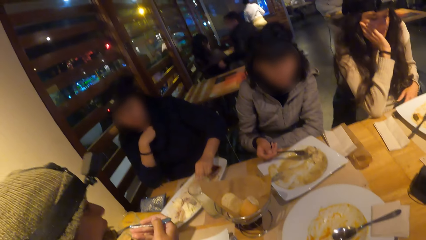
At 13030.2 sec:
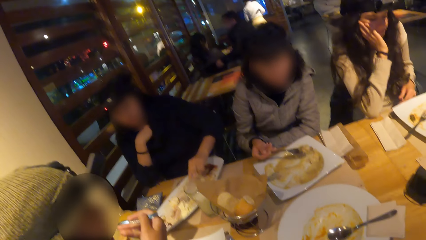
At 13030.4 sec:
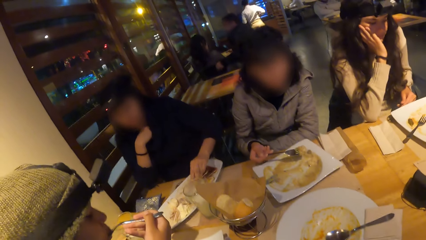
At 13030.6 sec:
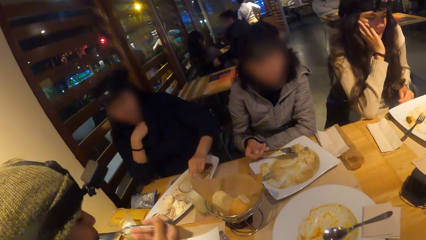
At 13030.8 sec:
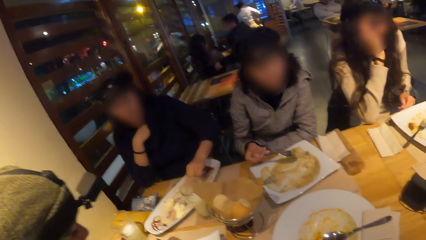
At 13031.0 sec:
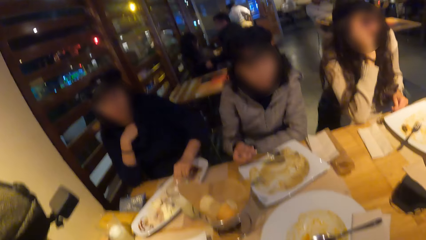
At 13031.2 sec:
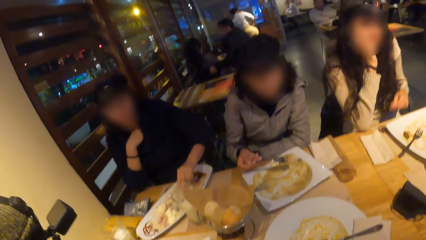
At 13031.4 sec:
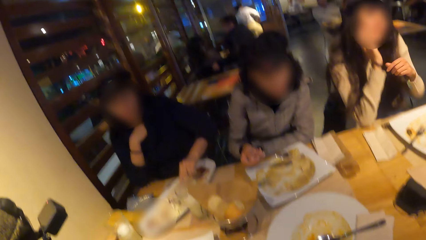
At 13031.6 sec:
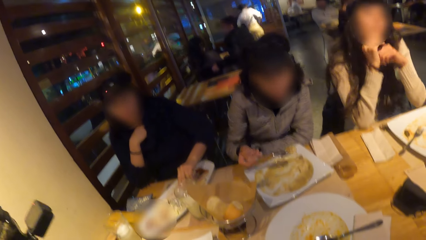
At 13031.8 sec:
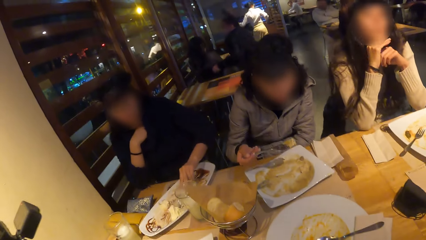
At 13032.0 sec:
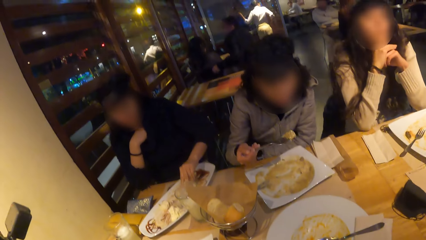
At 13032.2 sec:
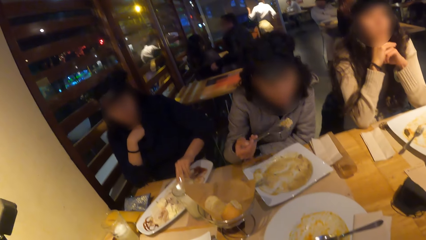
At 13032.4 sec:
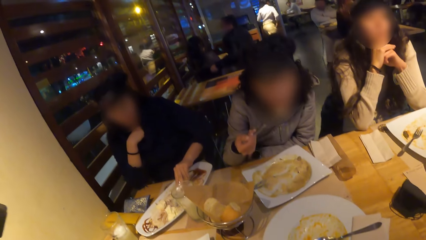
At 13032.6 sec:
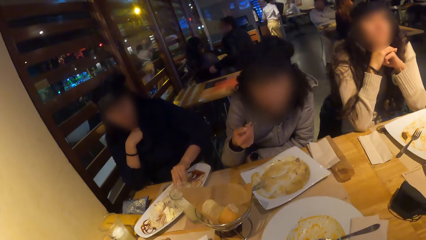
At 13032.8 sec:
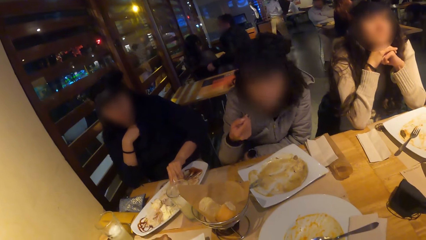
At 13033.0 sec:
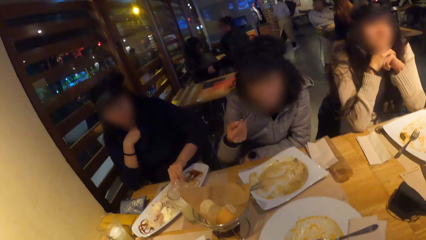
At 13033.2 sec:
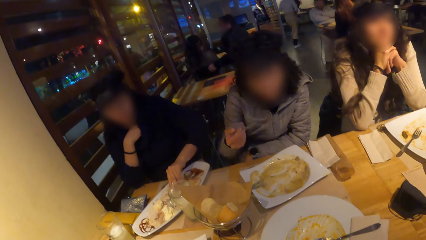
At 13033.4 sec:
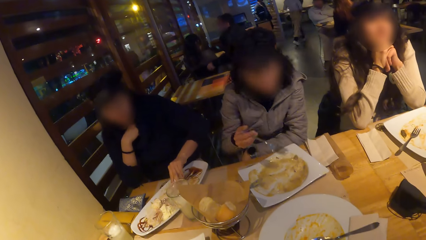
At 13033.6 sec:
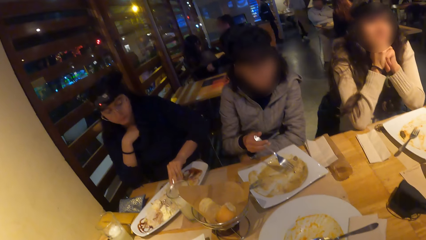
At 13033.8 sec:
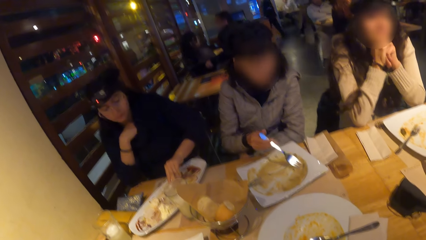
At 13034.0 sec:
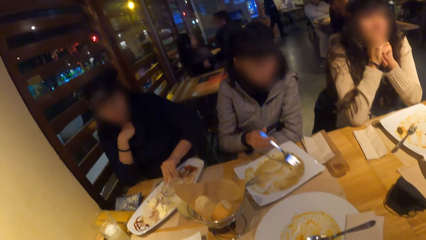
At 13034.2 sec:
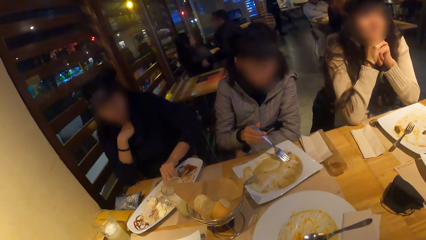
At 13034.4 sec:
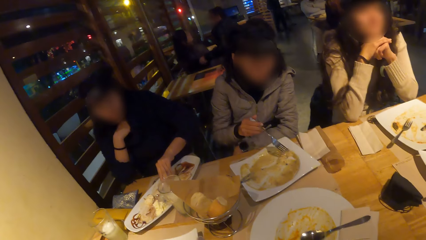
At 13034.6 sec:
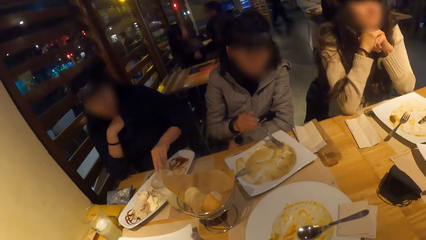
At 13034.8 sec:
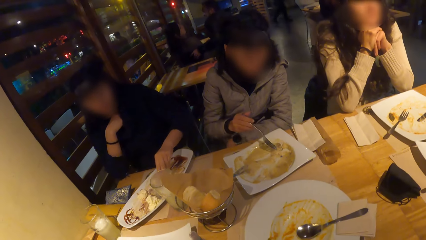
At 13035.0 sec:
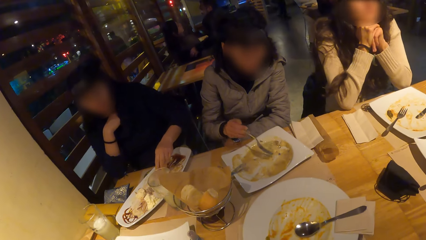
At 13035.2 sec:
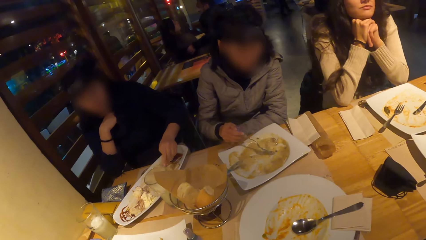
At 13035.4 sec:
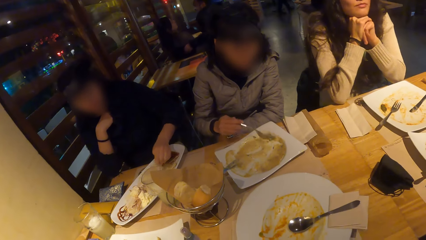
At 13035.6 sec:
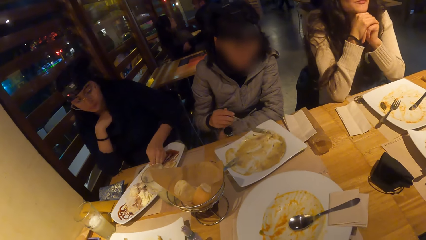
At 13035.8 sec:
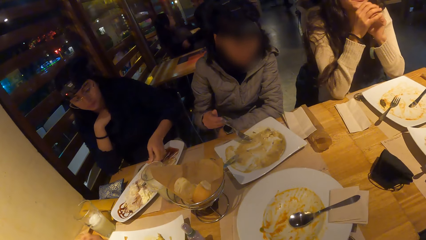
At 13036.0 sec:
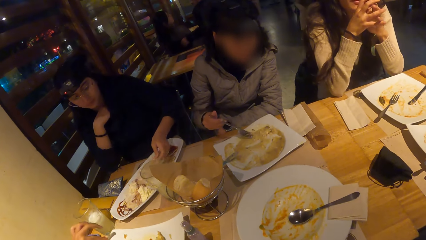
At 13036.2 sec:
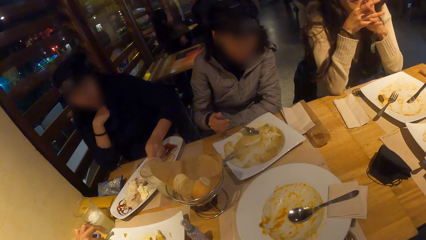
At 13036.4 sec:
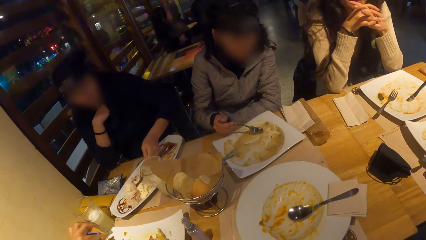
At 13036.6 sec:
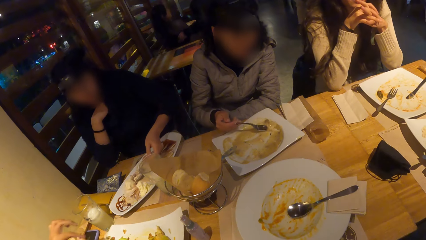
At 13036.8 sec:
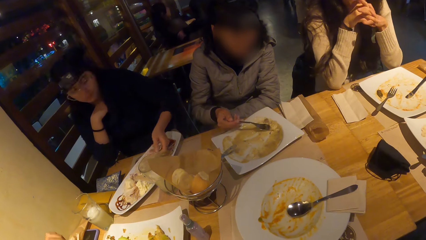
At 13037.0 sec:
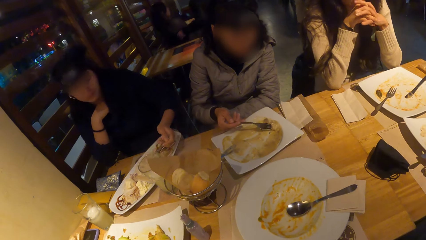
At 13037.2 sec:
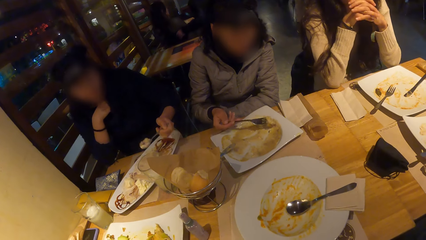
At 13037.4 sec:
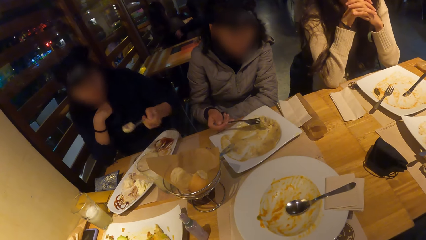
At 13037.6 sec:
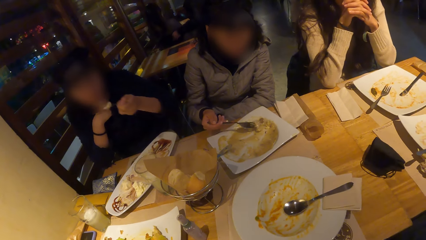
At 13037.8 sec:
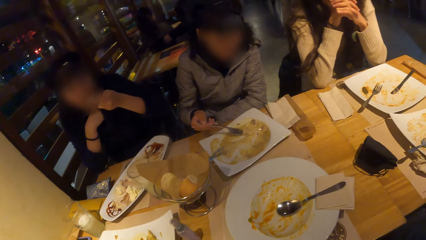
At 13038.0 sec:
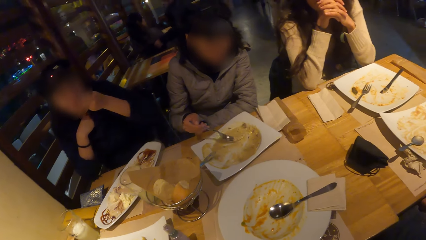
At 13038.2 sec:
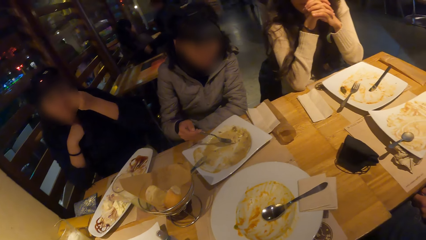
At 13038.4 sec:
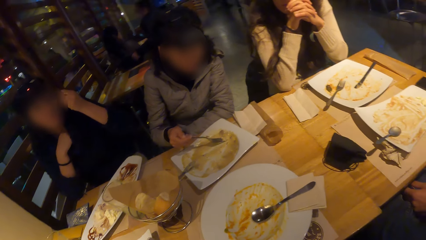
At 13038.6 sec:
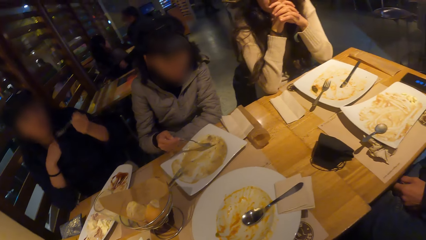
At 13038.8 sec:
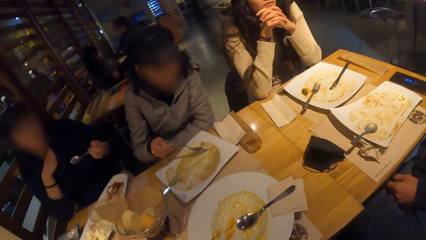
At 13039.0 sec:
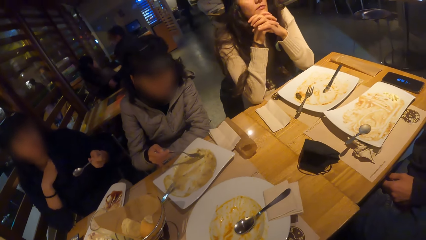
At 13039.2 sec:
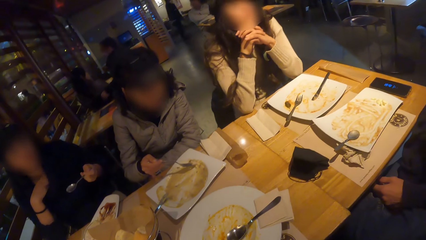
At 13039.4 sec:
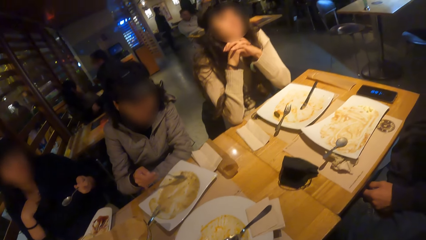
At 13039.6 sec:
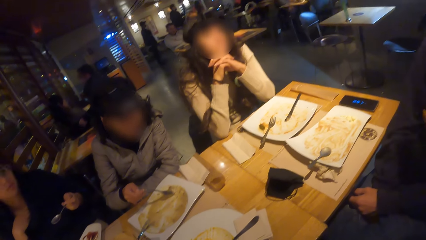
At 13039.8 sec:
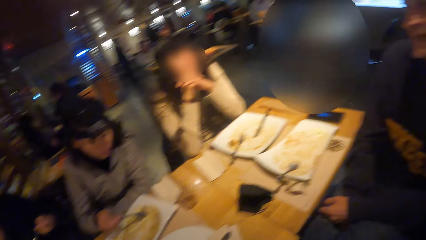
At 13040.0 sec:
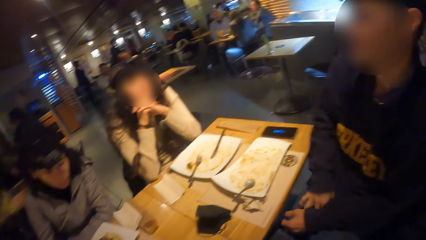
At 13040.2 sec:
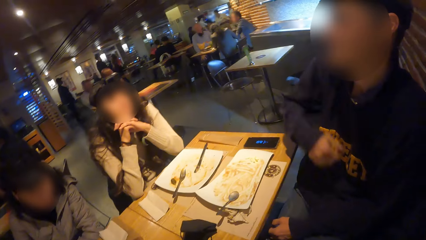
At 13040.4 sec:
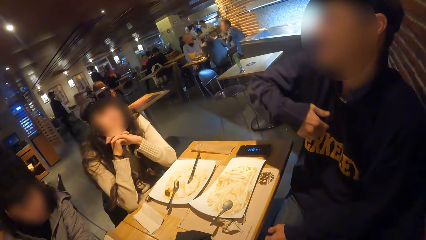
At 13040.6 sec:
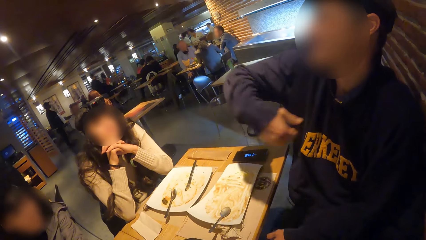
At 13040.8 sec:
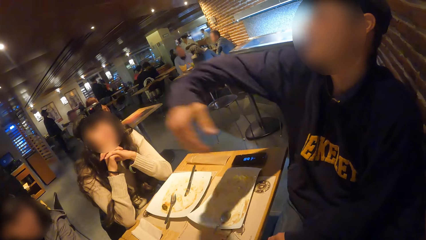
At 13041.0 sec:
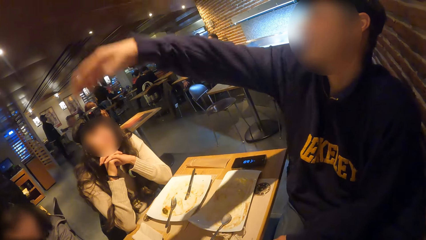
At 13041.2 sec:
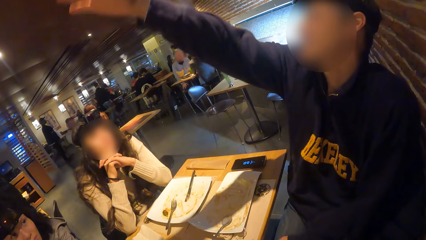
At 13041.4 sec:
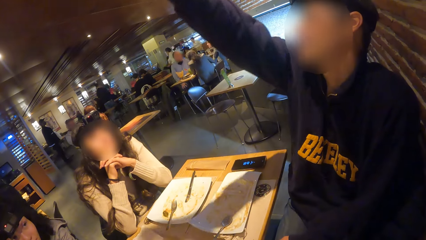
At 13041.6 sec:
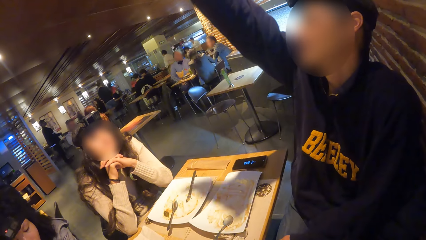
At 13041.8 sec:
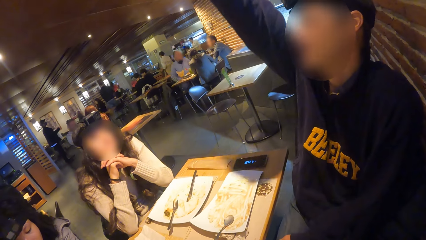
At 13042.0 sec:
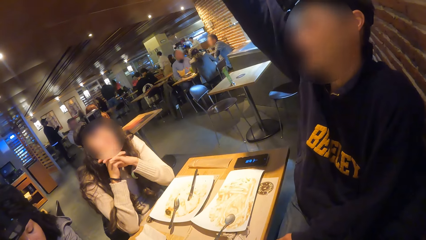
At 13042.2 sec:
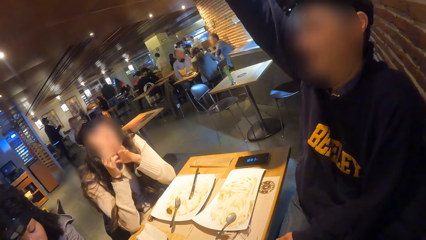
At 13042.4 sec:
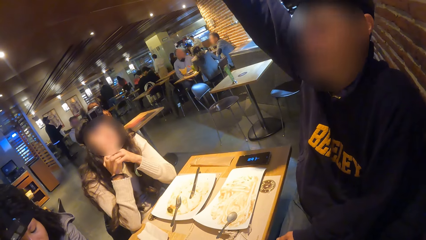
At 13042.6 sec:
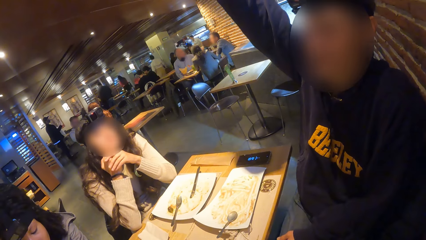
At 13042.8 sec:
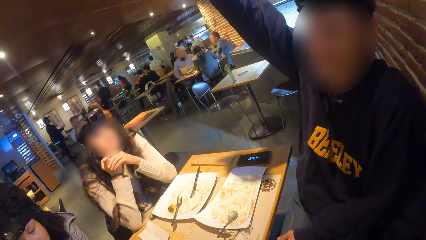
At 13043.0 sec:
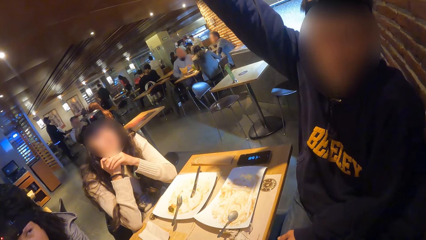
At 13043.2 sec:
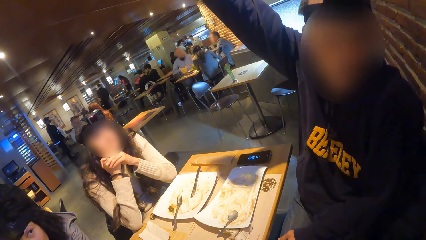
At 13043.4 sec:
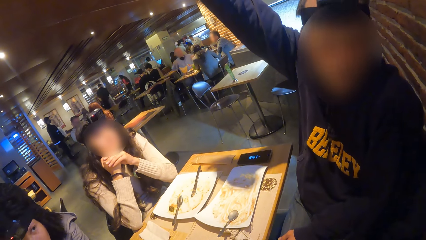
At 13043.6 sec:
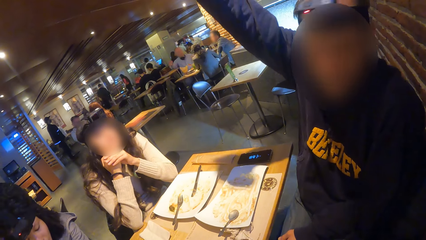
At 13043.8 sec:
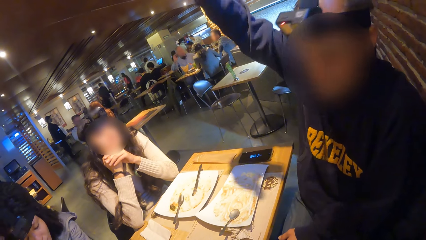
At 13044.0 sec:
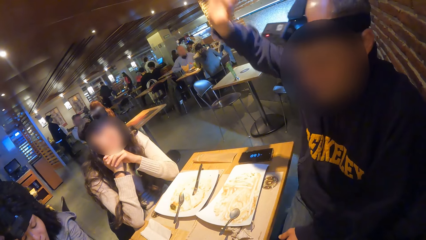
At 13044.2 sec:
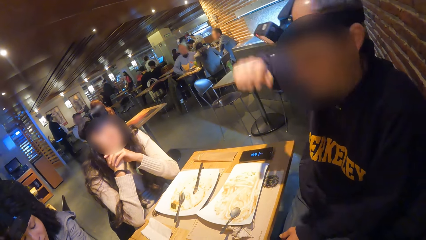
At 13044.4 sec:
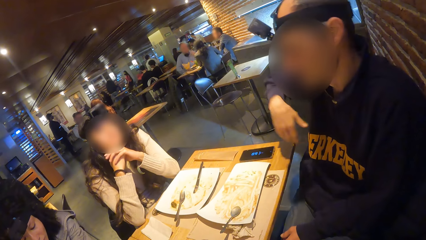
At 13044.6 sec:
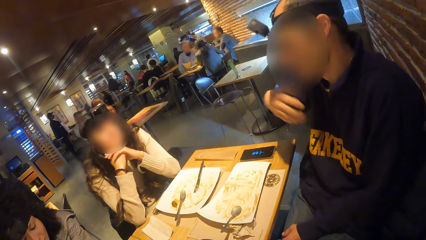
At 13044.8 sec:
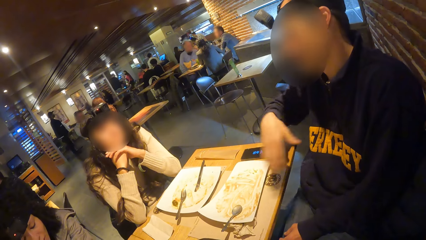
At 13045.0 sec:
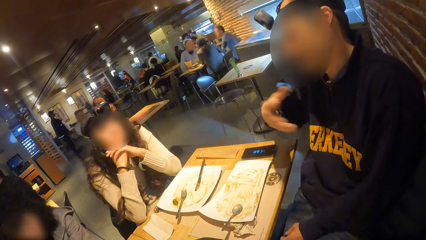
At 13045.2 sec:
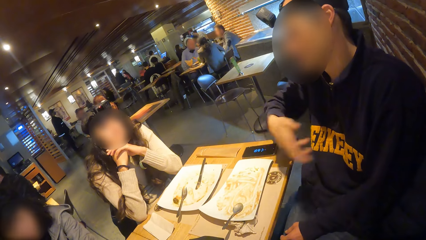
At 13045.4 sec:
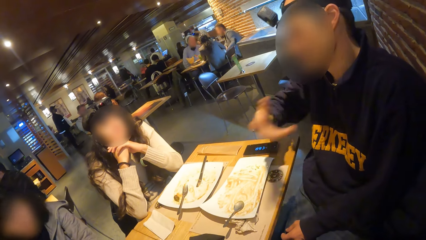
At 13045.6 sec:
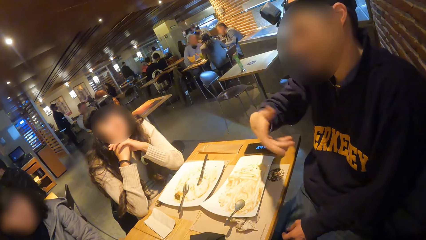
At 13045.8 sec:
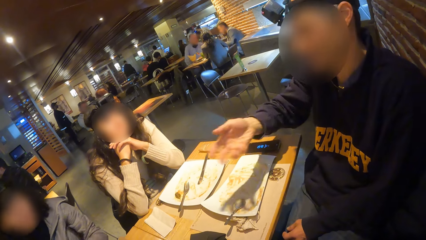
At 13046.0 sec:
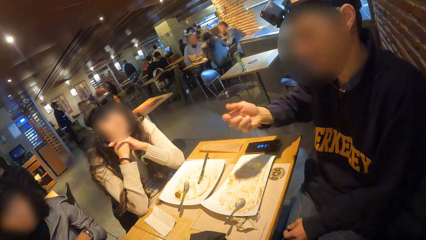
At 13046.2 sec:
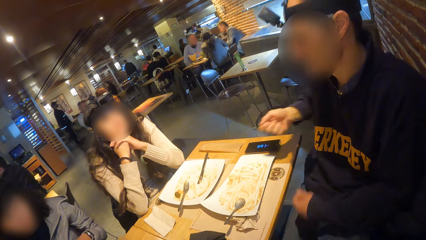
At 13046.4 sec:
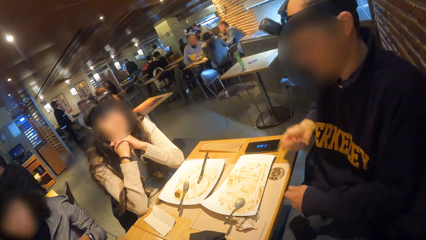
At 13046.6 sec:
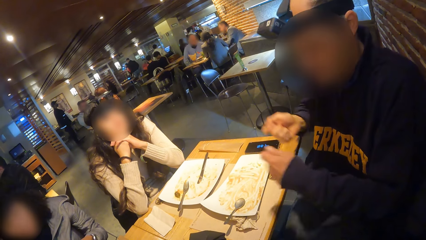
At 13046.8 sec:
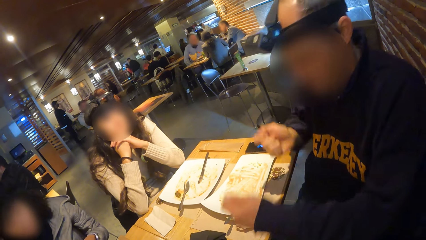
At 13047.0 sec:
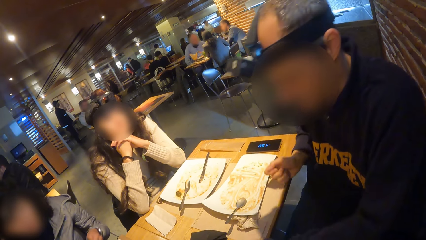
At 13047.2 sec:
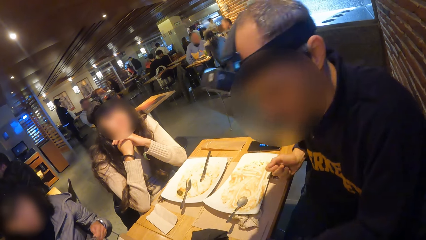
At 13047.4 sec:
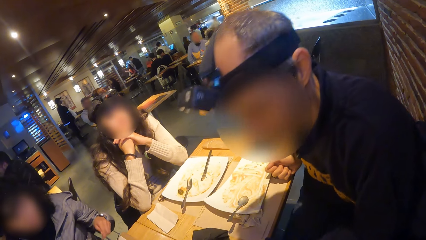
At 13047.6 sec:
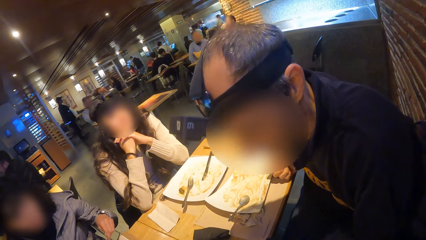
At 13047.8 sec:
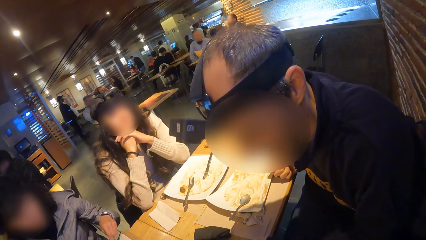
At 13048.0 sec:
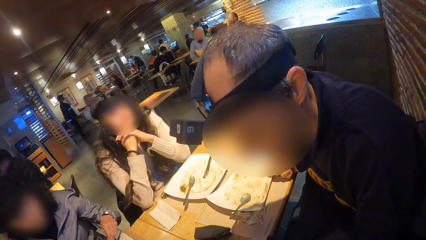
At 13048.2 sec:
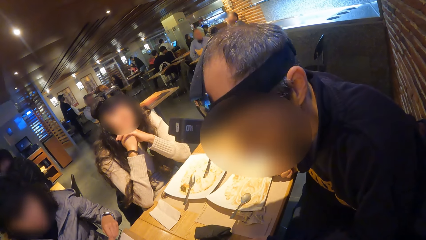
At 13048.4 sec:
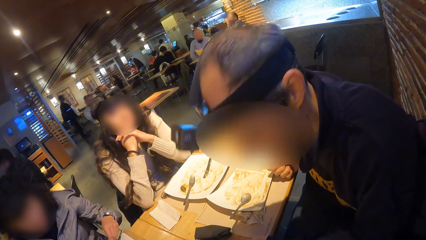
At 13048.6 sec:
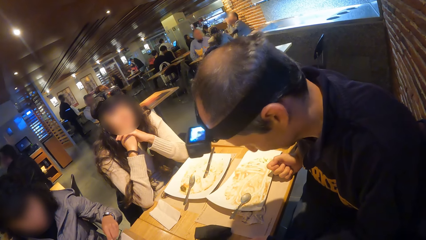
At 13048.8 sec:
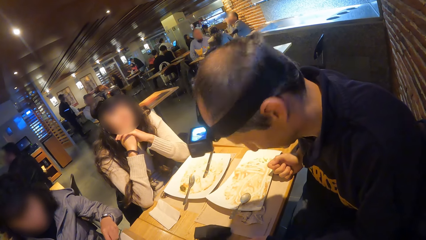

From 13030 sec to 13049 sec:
A woman eats her food with a fork in her right hand. Another woman eats the food. A third woman takes the food with the spoon. The first woman picks up a piece of beef from her plate with her left hand. The third woman eats her food with her fork in her left hand. A man stretches his hand, rotates his hand, and places his right hand on the table.
